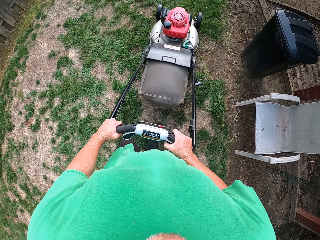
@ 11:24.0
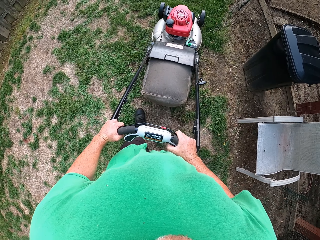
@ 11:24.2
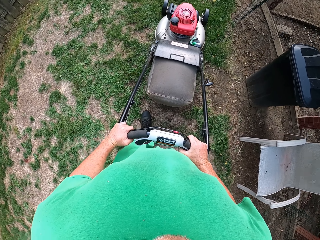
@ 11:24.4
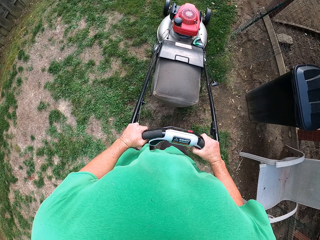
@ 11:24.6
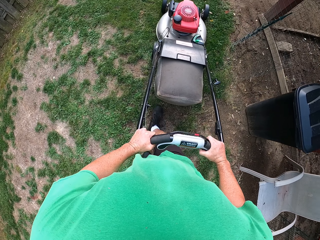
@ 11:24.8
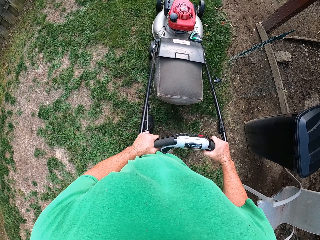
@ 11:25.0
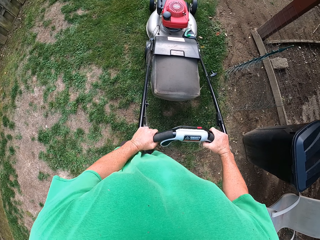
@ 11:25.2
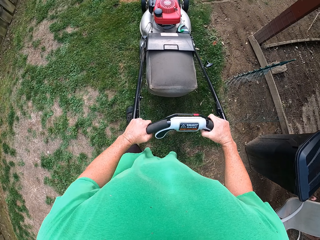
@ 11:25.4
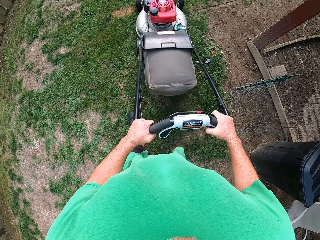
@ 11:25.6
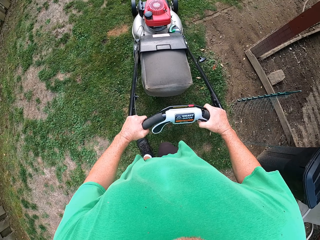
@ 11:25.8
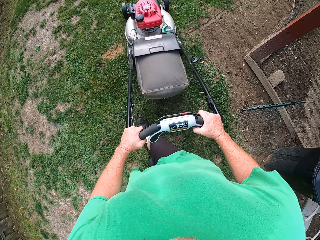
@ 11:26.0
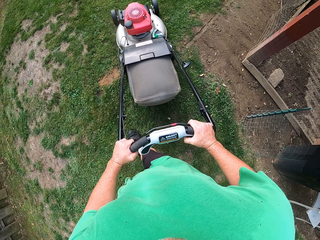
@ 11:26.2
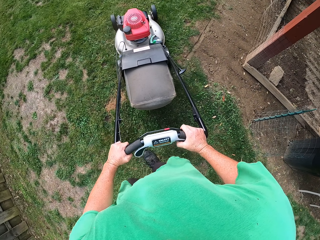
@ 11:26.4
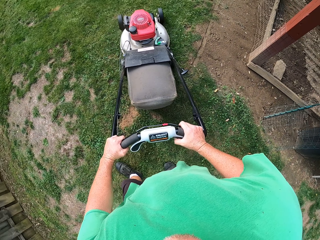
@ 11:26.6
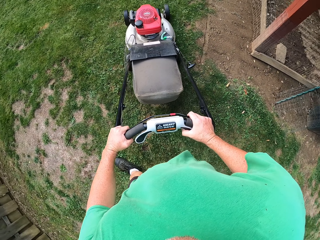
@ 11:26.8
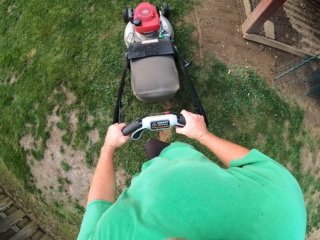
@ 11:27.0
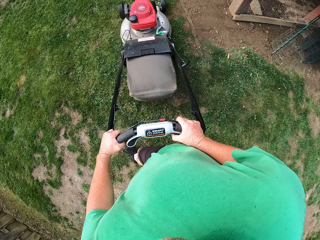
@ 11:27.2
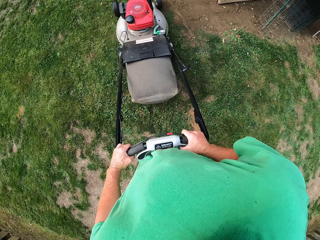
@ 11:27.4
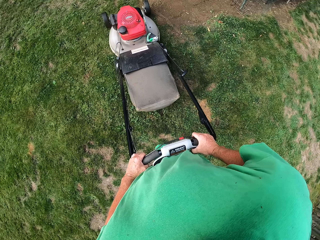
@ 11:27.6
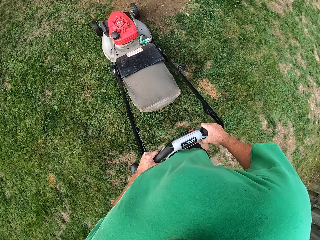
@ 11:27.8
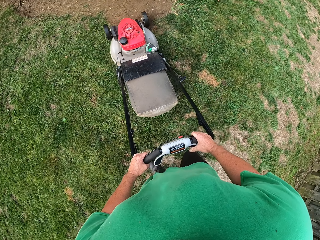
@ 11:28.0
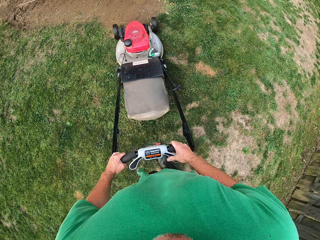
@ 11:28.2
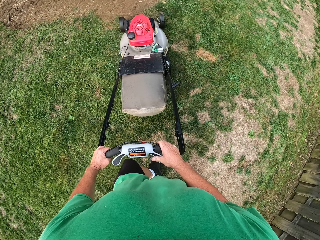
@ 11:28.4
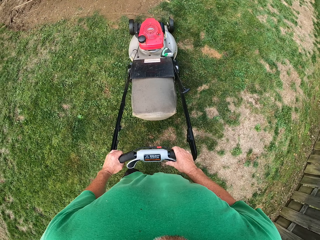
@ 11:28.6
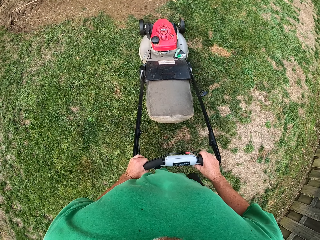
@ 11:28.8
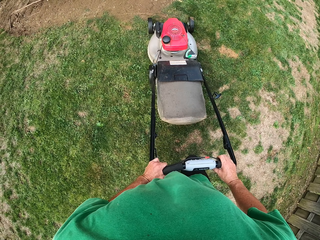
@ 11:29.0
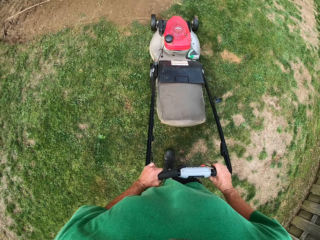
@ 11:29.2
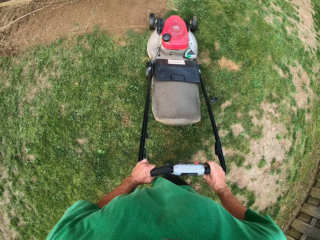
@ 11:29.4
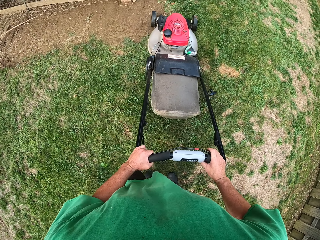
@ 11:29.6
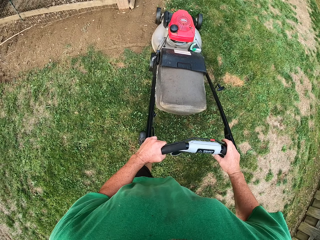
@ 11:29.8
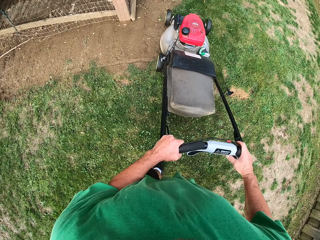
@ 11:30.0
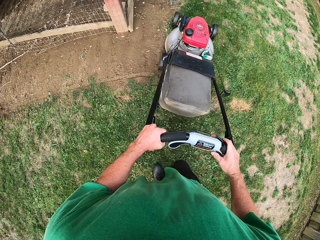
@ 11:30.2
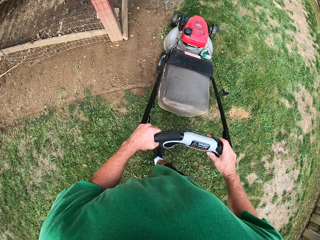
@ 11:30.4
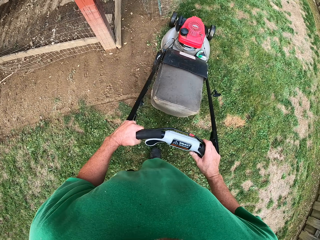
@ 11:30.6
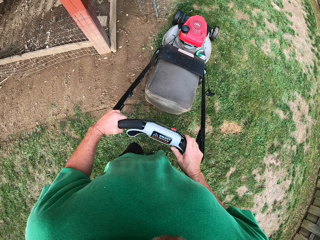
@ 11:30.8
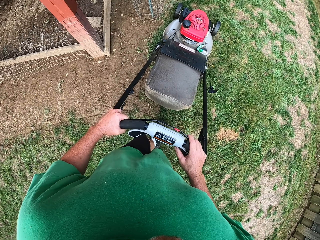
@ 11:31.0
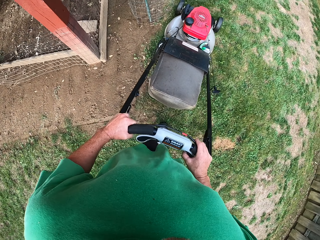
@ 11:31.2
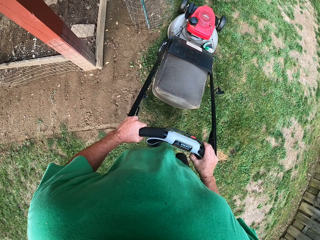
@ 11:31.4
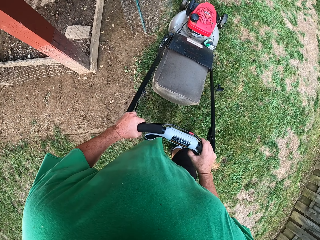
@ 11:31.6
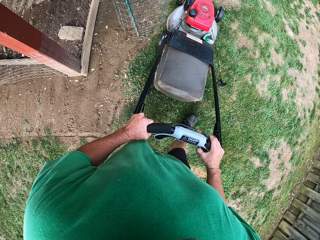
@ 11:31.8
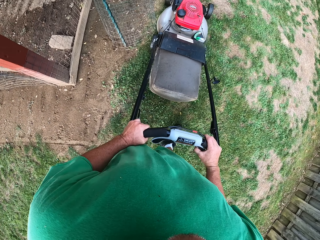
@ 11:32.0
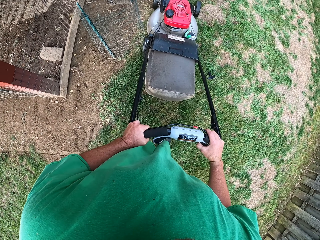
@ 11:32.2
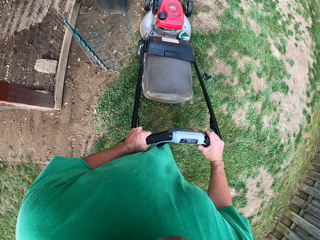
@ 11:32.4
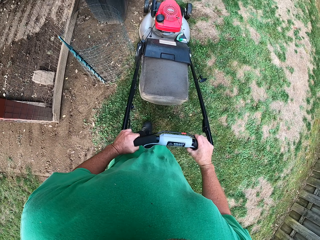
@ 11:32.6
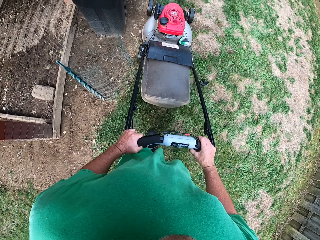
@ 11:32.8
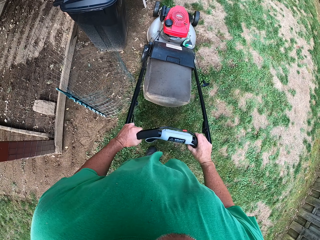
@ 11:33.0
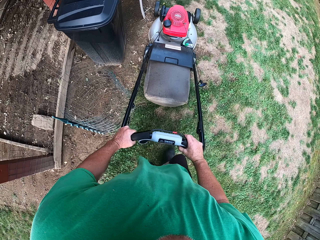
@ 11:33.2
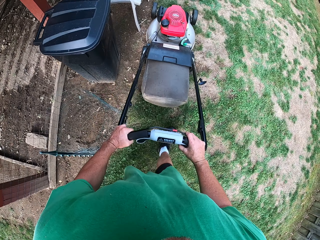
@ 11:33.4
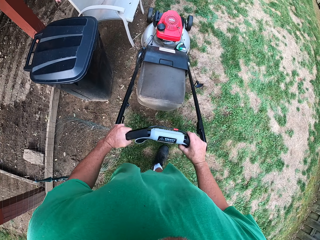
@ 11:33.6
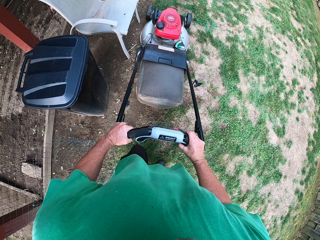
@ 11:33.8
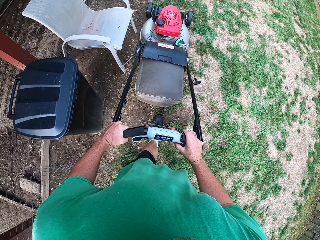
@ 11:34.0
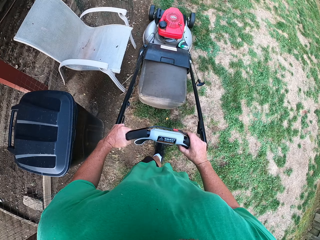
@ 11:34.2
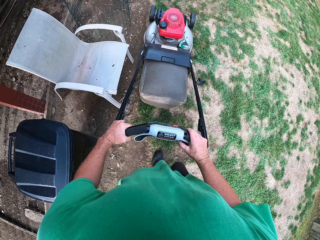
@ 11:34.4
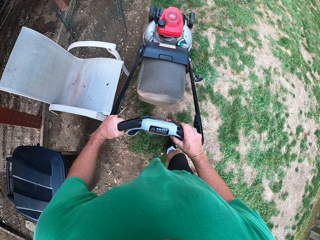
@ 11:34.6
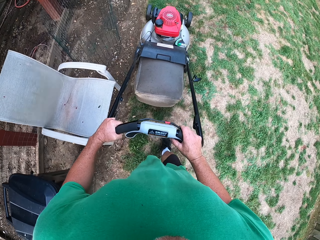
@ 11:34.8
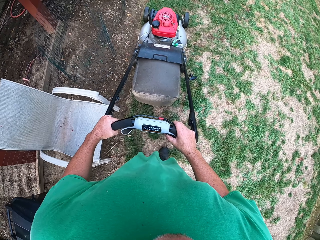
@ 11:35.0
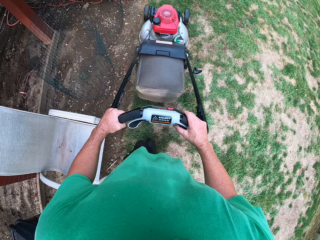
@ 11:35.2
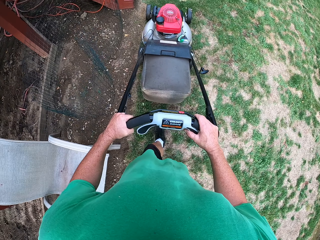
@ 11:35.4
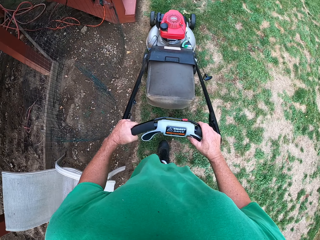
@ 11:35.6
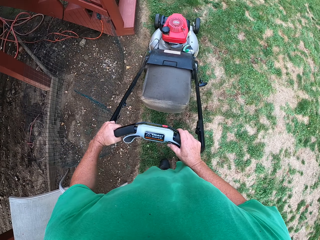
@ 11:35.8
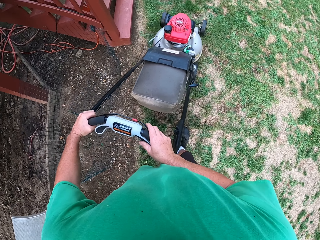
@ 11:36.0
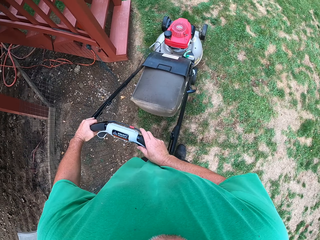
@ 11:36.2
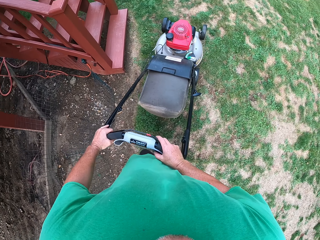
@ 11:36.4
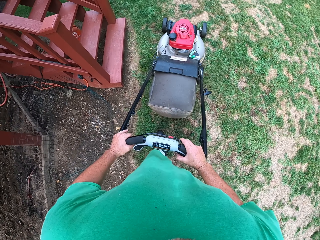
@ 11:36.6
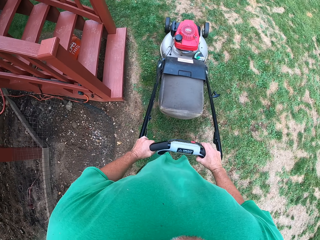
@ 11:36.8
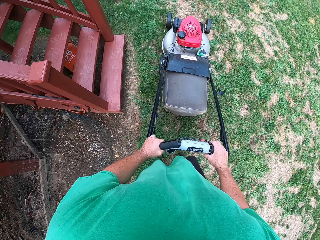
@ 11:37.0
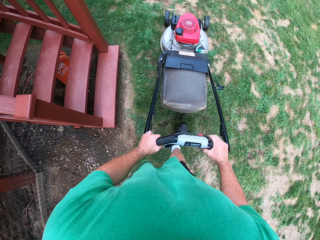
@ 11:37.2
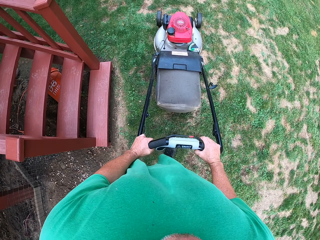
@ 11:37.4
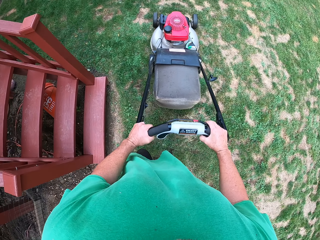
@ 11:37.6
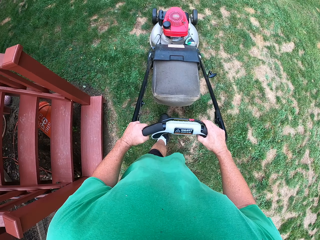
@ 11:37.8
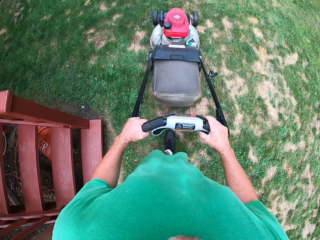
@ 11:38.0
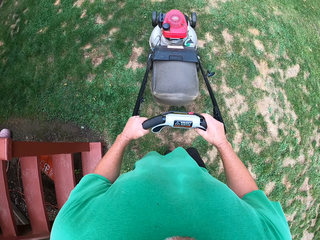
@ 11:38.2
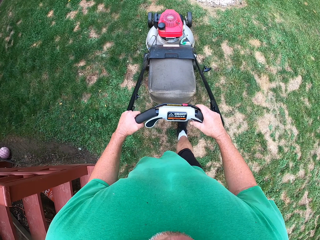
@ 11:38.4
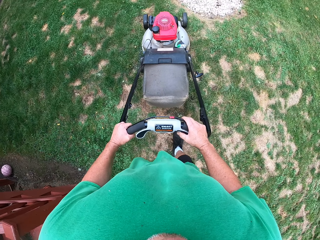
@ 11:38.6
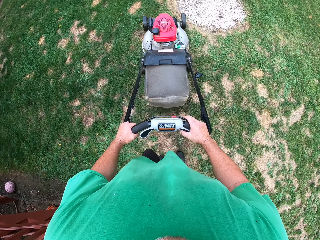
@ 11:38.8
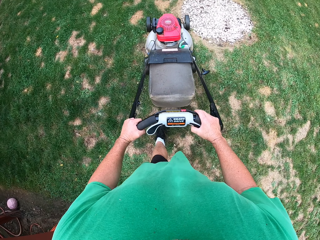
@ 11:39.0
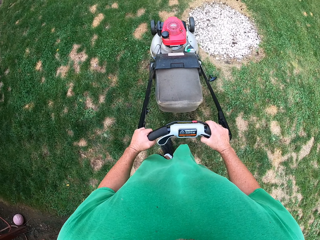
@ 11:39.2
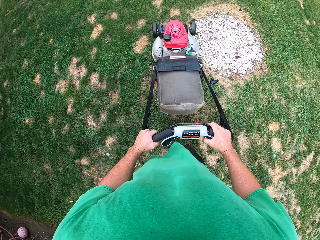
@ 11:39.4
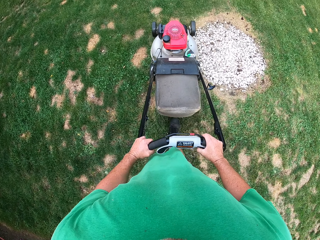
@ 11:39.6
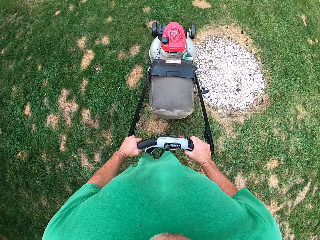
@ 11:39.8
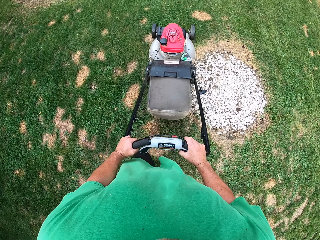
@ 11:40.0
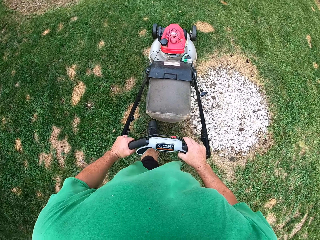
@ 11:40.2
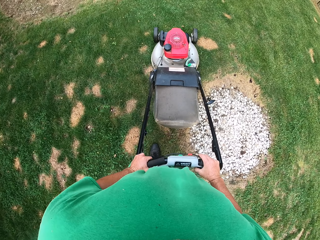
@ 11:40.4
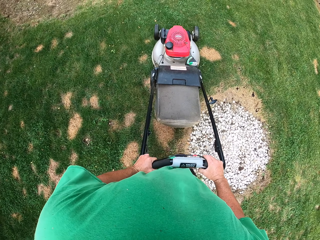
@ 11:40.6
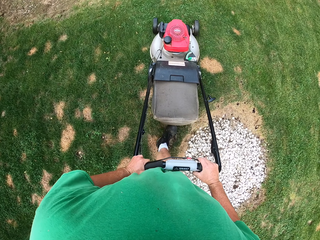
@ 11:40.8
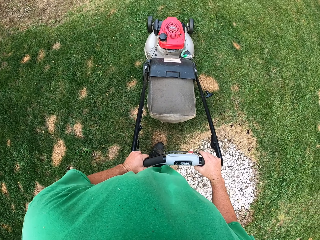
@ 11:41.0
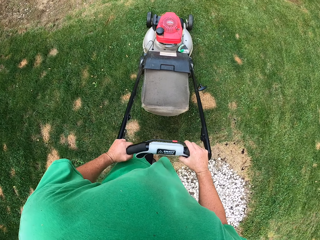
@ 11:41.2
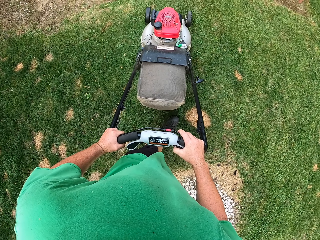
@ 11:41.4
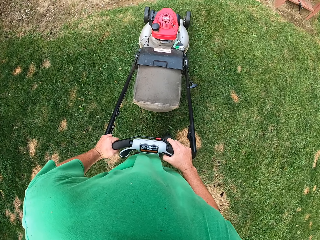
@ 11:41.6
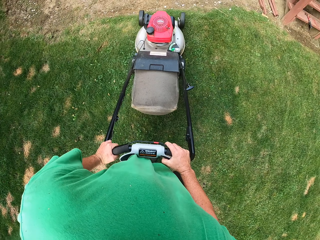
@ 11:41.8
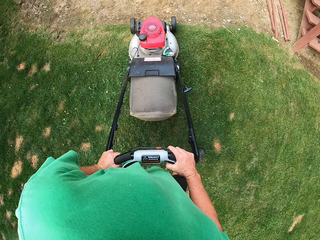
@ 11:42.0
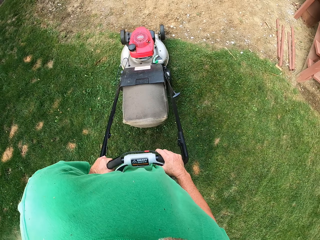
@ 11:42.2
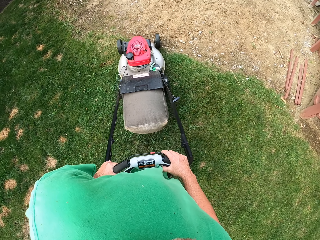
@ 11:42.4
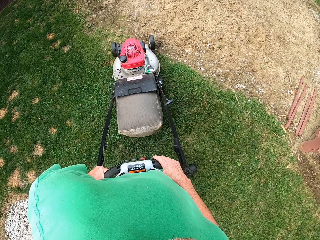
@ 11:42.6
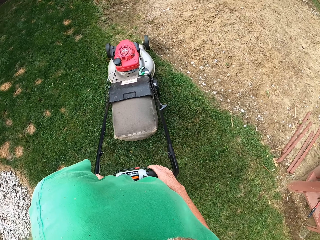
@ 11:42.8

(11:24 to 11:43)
The camera wearer turns. They push the reel mower. They turn around.

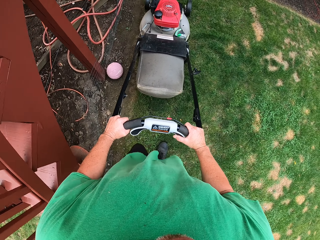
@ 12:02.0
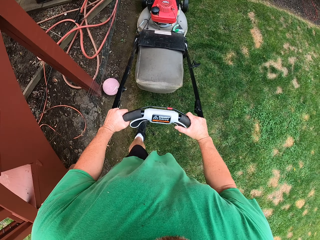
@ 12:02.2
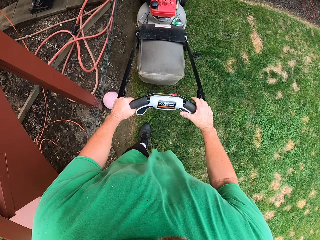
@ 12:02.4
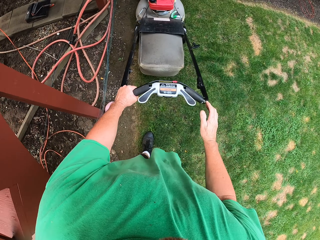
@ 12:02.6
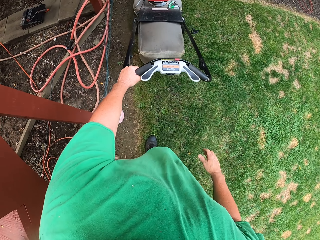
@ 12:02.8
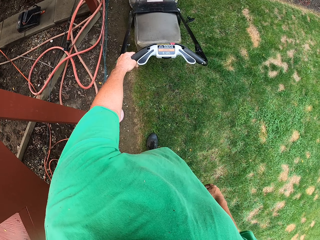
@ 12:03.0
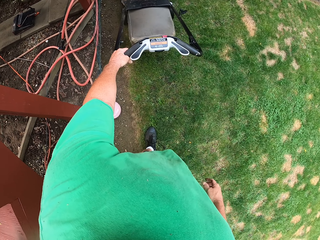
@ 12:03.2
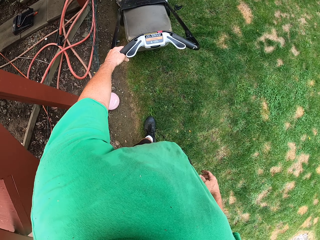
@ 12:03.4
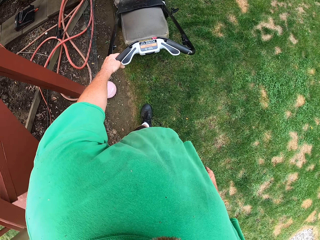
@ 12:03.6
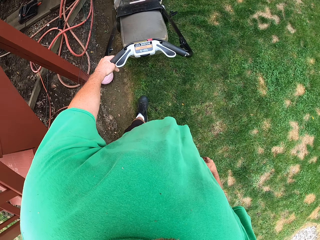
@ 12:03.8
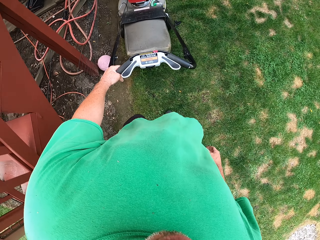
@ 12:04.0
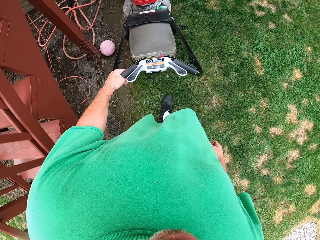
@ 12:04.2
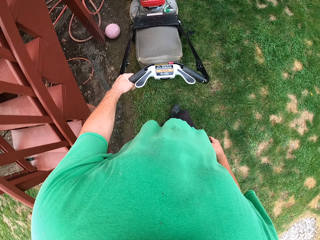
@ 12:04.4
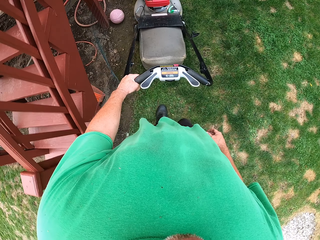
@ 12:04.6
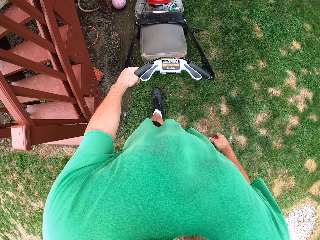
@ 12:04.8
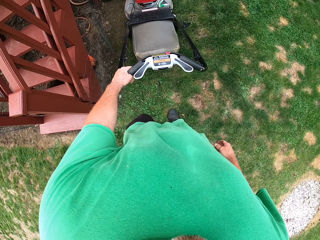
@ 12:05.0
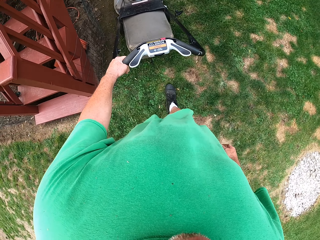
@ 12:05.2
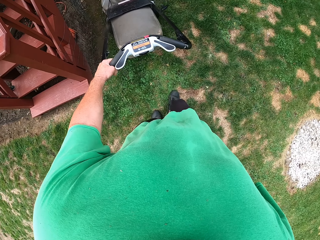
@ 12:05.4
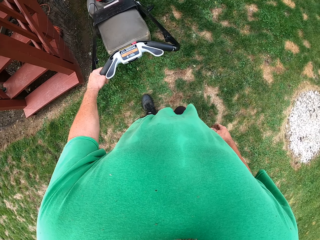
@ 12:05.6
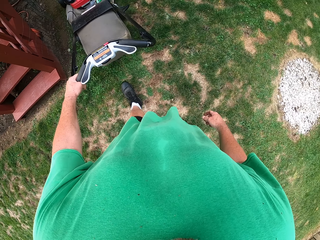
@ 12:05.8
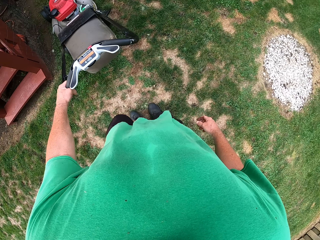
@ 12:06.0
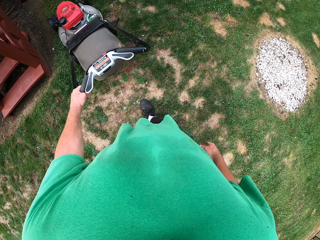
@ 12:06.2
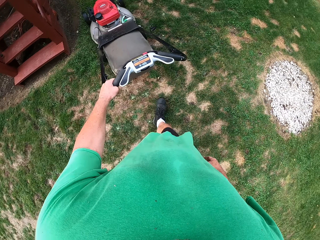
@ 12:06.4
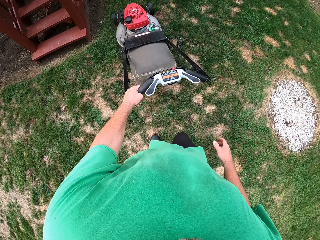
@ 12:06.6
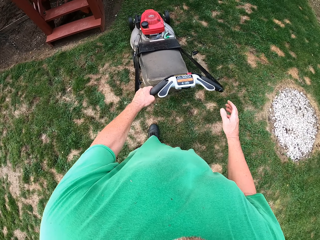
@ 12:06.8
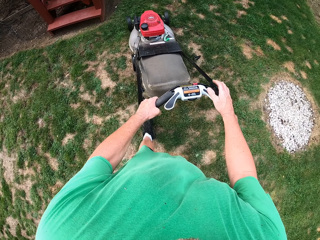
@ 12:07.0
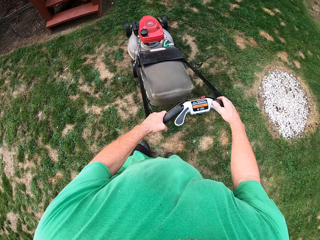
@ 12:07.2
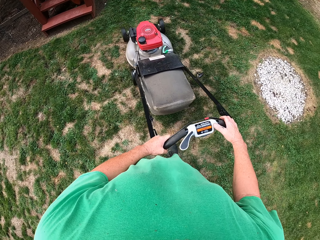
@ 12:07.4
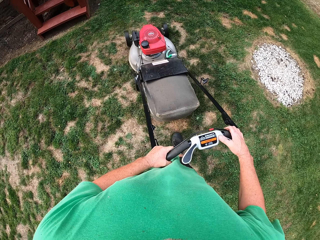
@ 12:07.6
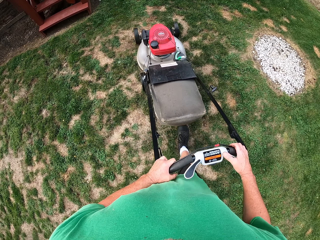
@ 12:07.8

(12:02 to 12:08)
The camera wearer pulls the reel mower with left hand.
